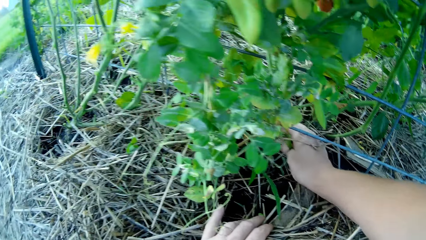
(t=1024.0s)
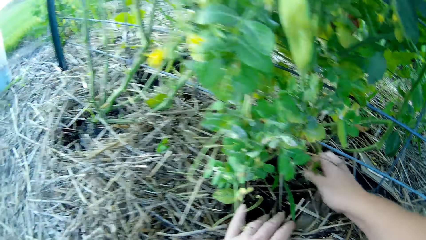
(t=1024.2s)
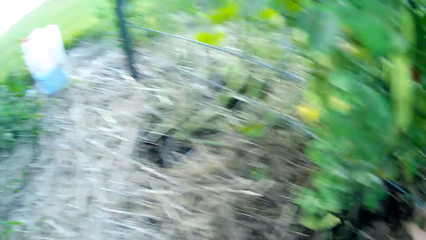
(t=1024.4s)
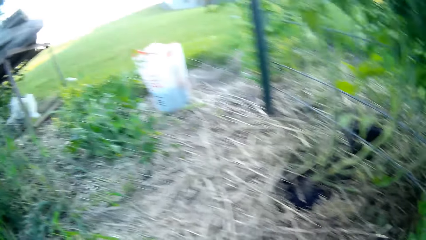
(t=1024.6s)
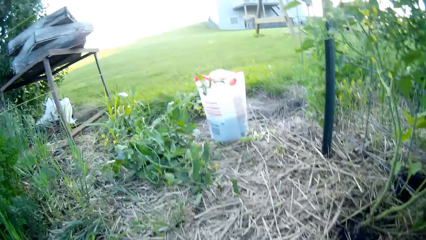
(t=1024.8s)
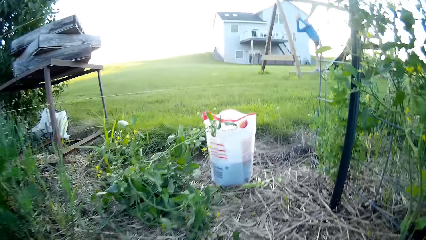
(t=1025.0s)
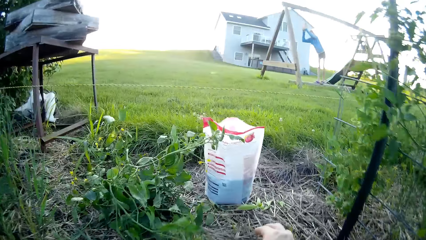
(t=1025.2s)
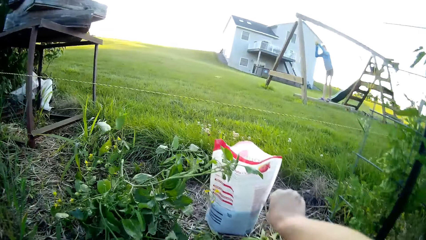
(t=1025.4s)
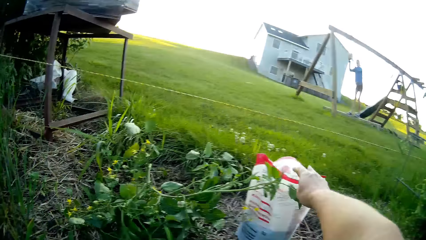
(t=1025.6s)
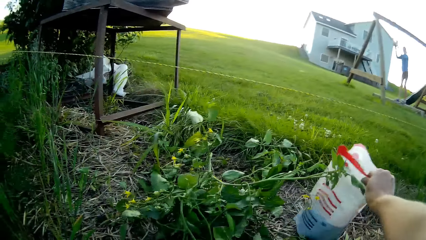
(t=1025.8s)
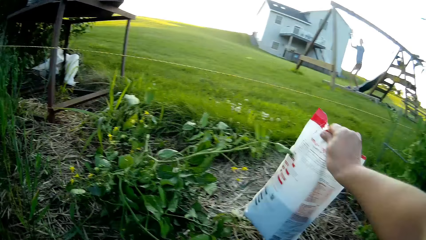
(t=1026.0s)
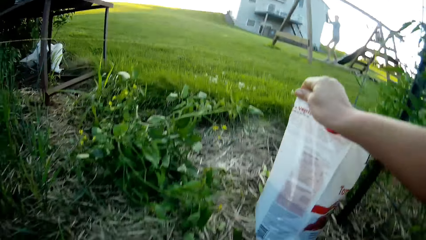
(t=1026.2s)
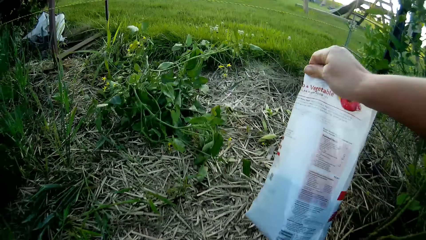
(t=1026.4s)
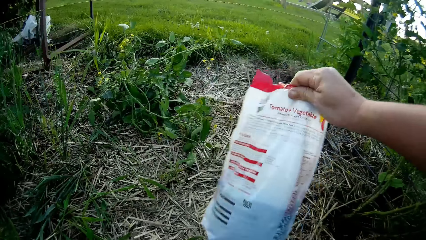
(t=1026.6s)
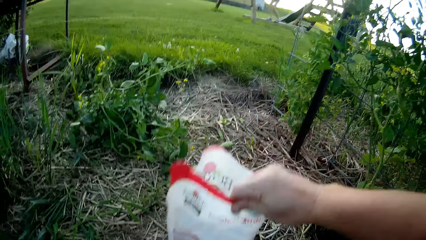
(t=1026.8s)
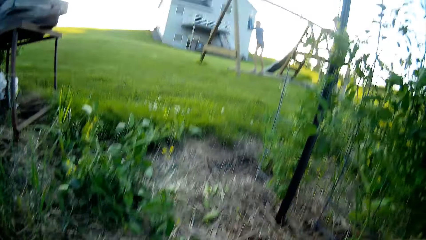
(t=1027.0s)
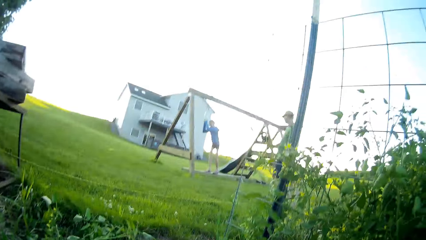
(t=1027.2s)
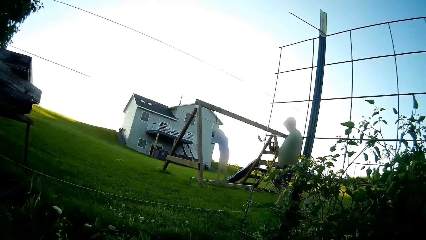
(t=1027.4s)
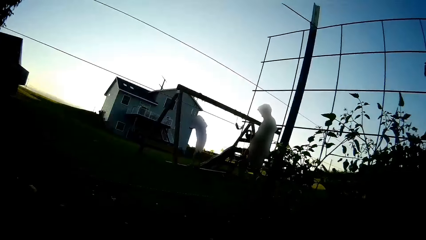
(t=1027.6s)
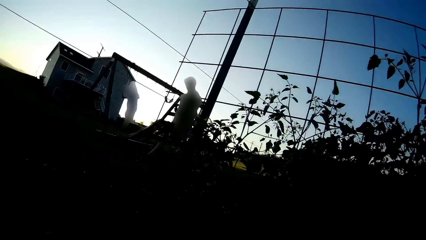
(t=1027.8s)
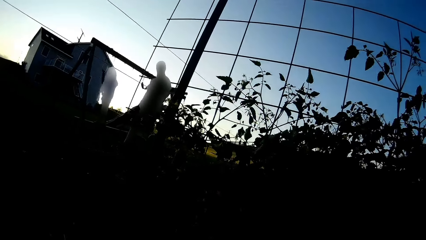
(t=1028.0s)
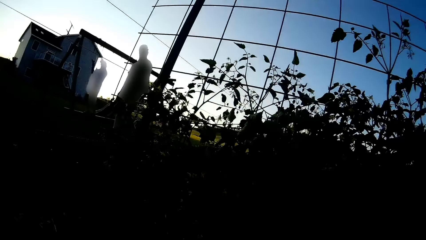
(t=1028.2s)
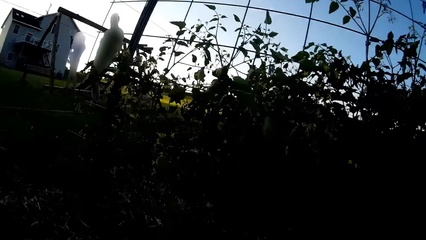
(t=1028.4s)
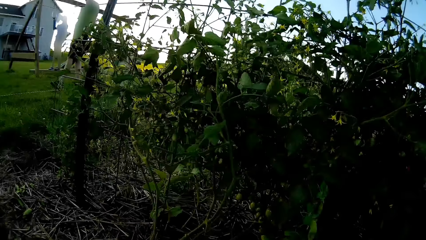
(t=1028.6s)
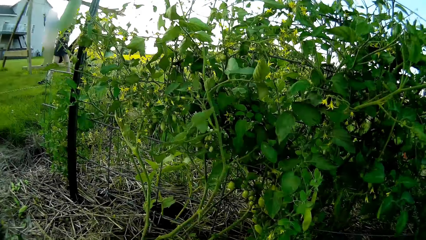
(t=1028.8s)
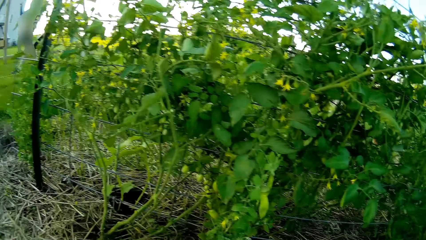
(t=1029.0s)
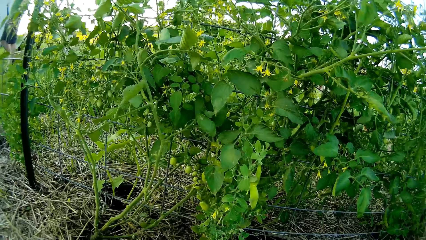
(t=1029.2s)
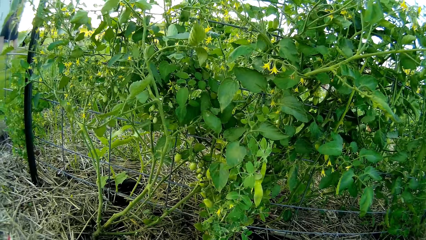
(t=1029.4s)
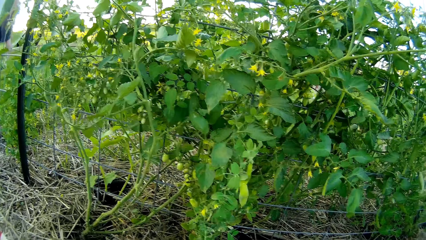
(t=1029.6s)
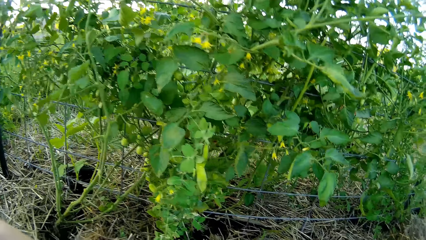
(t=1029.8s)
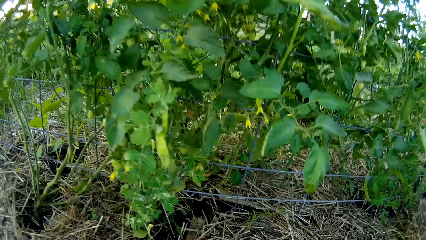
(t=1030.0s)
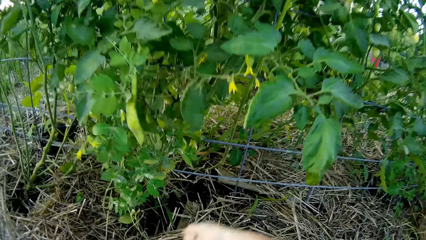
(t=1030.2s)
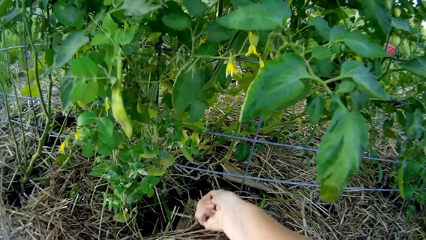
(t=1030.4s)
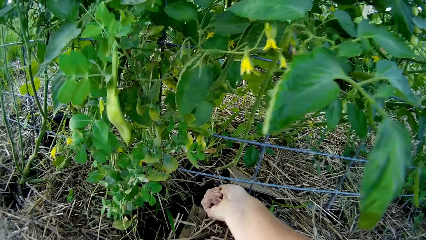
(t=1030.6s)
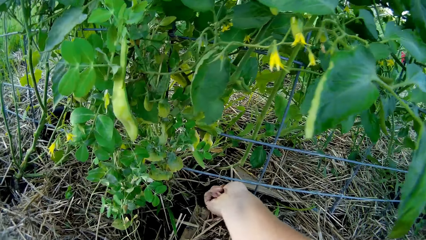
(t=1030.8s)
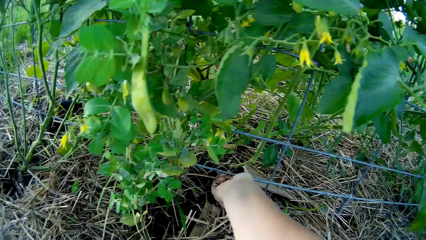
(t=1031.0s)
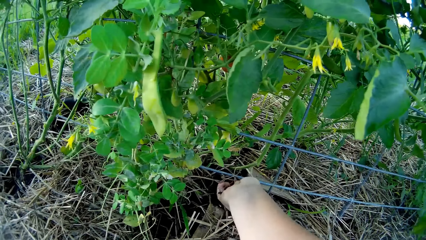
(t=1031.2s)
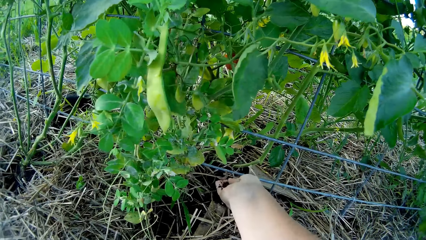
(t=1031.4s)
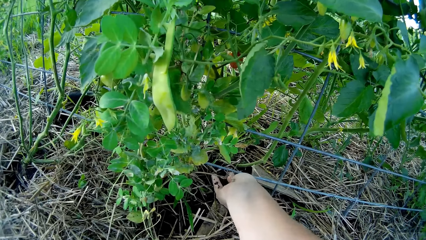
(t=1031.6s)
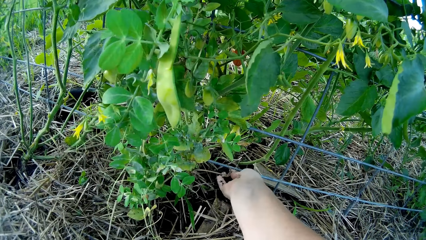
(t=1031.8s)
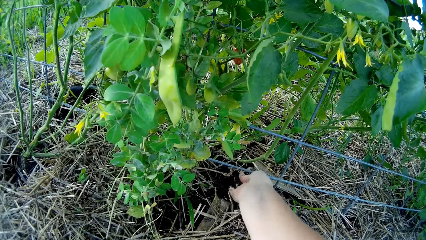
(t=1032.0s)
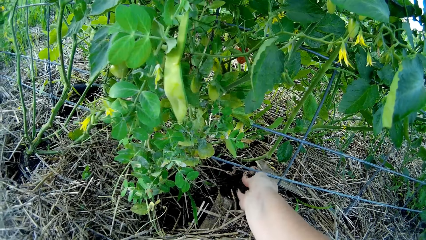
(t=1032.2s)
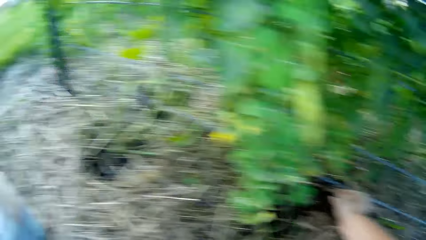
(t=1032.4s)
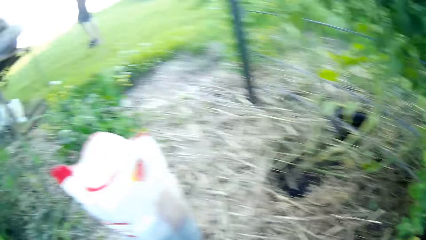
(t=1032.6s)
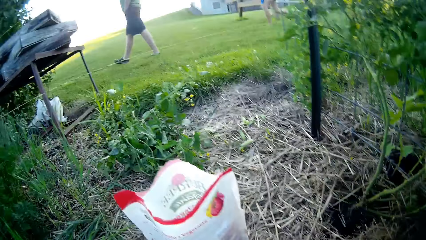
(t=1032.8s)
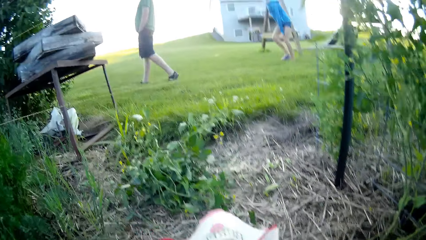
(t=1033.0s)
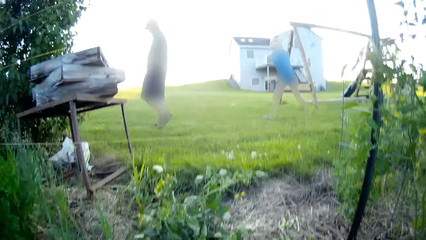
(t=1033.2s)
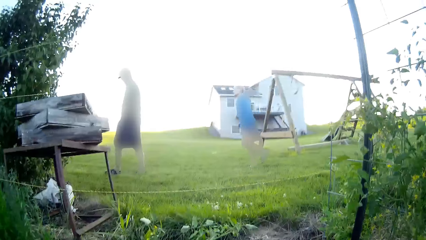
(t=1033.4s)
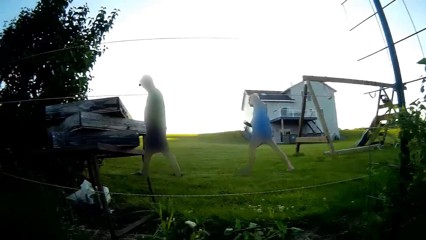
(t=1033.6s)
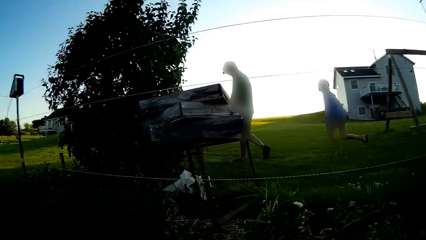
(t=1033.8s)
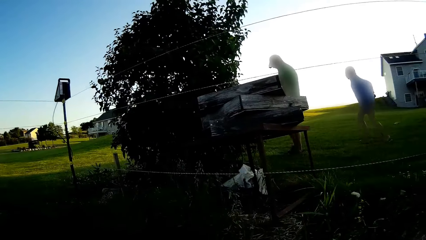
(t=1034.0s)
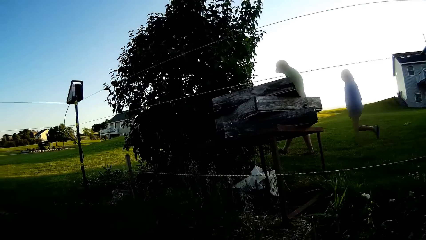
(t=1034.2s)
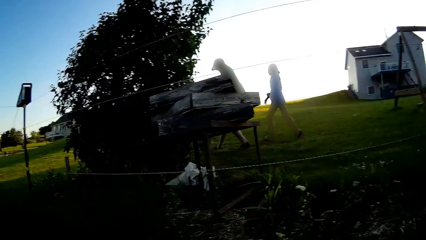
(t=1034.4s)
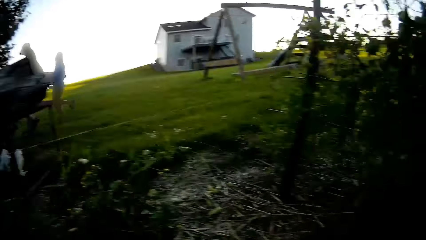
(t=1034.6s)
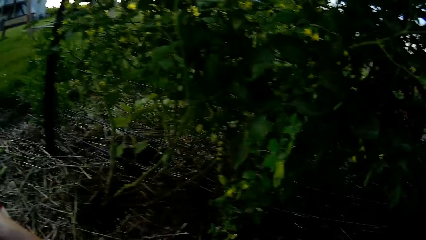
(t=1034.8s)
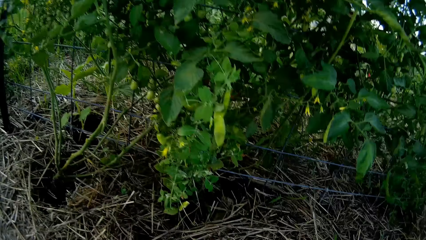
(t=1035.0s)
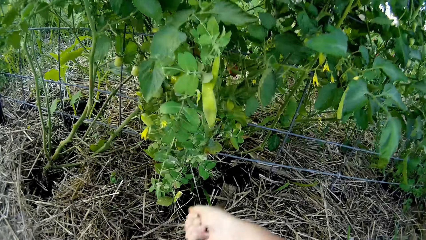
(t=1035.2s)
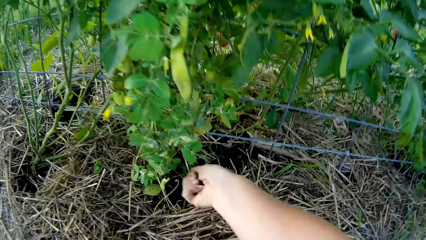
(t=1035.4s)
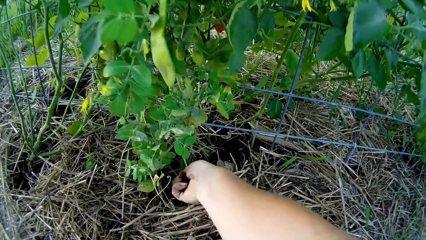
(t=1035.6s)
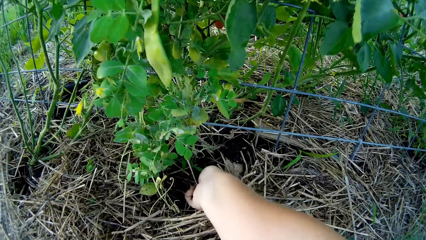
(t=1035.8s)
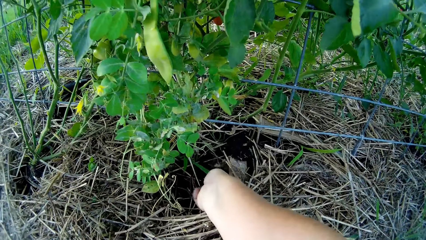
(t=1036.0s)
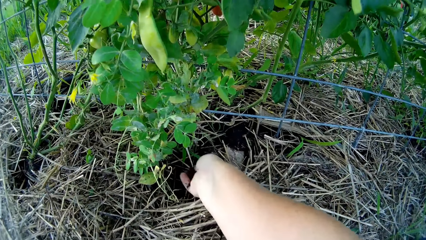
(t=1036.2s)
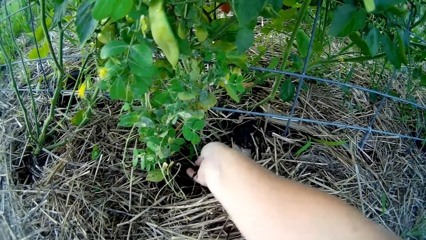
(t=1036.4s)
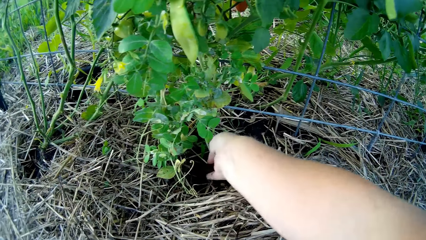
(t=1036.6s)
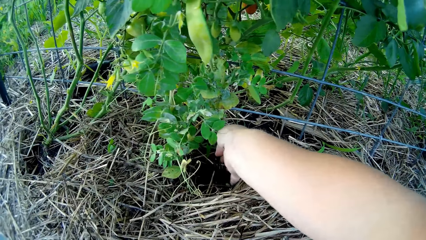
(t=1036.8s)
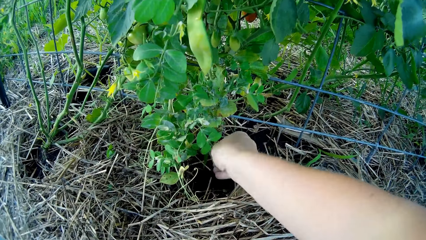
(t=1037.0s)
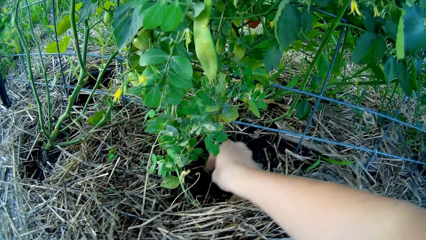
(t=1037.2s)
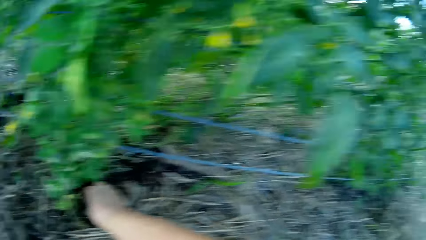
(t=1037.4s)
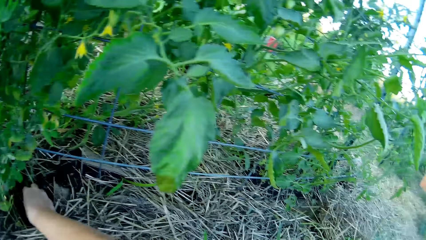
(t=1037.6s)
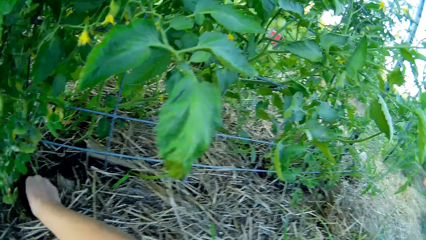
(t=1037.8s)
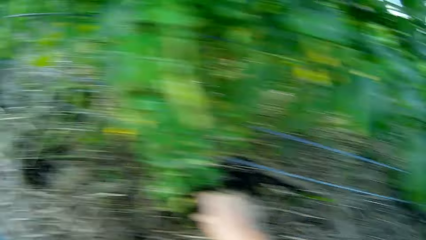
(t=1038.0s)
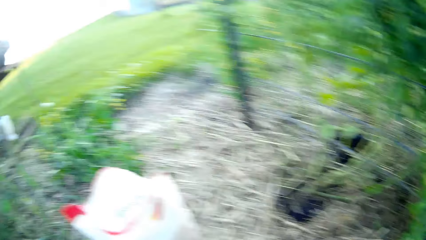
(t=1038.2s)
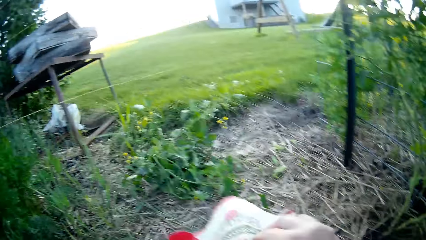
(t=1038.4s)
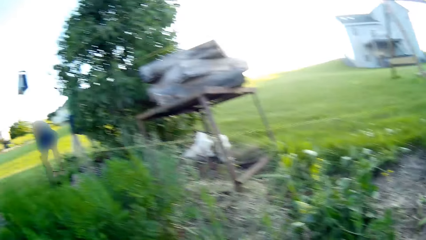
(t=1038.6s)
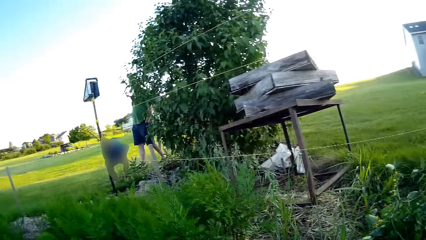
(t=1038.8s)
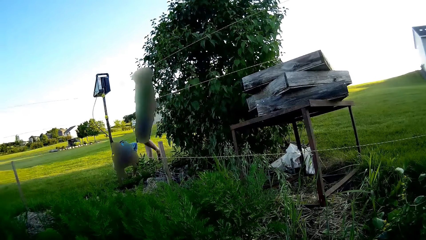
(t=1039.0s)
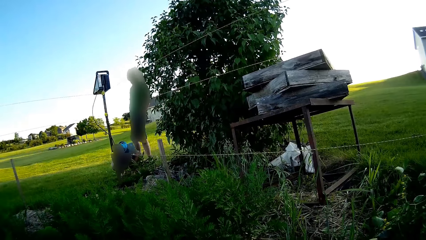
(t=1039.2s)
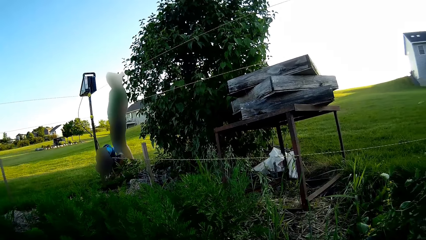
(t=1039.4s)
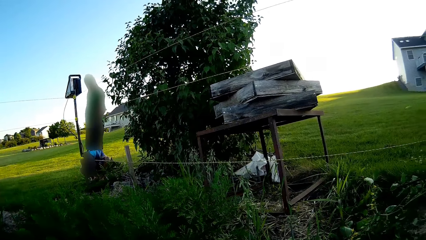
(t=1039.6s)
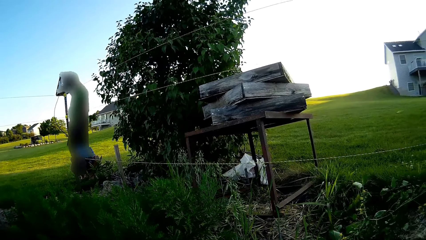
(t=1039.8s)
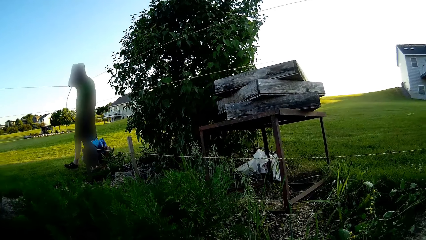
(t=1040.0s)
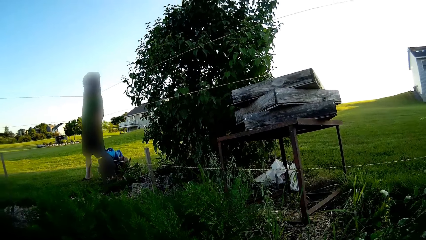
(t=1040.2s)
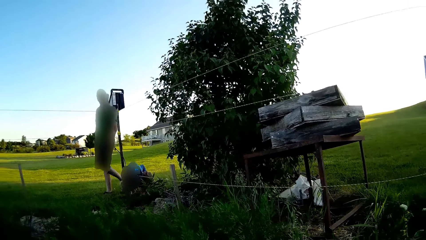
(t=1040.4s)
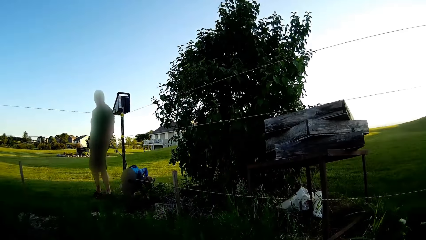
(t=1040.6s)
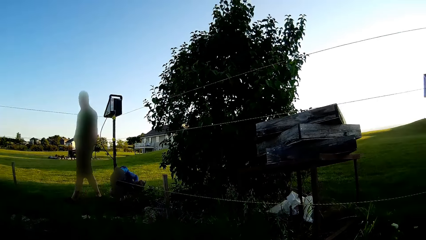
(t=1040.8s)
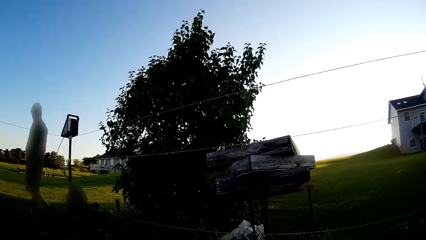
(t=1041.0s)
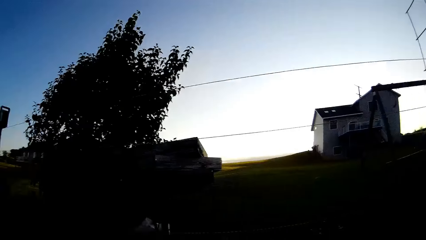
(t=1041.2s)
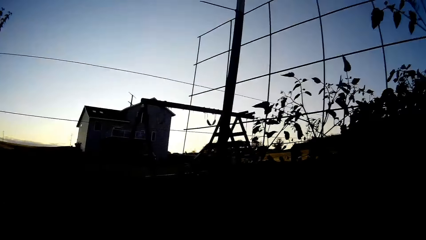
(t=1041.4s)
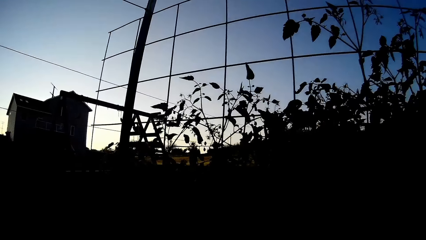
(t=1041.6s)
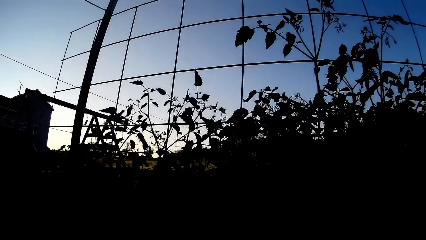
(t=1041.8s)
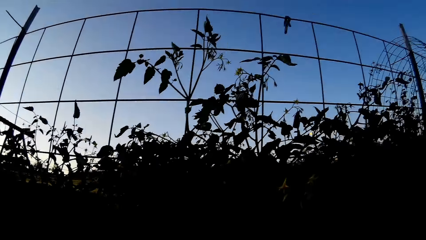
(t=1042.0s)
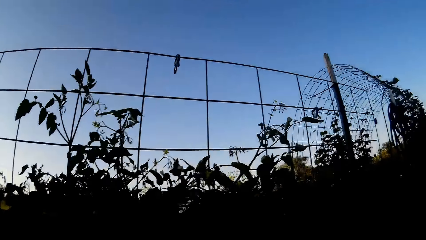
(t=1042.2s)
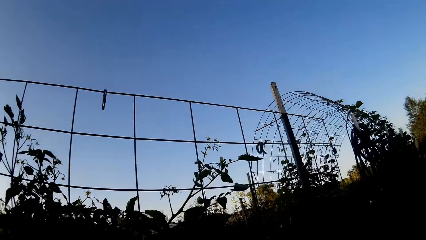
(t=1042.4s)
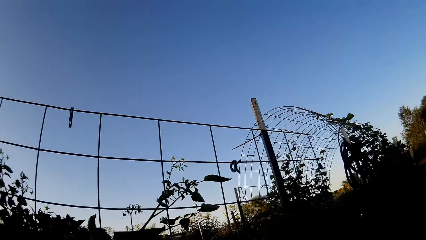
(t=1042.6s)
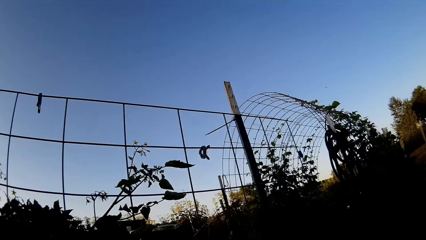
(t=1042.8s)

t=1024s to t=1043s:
The camera wearer touches the plant. They pick up a small carrier bag with something. They put the carrier bag down. A person walks on the garden. The camera wearer pours the soil on the ground. Another person walks on the garden. The camera wearer puts something on the soil. They pour the soil on the ground. They move the hand to the carrier bag. They talk to a man.
